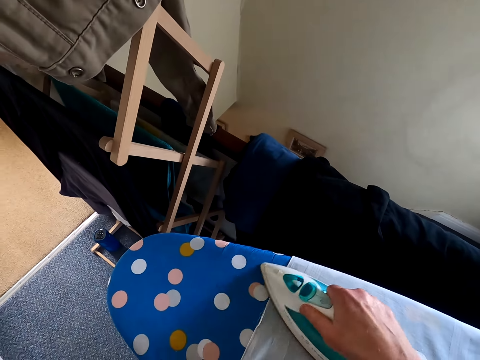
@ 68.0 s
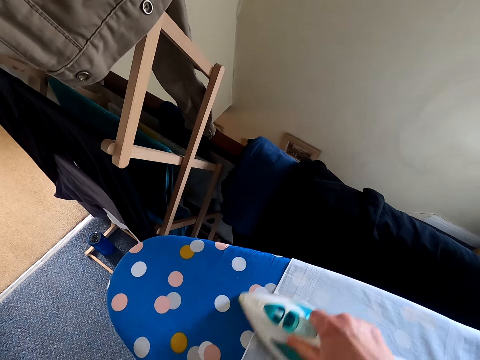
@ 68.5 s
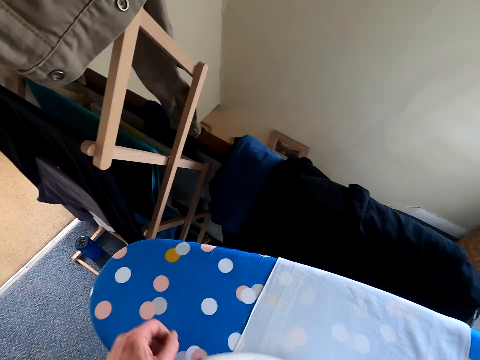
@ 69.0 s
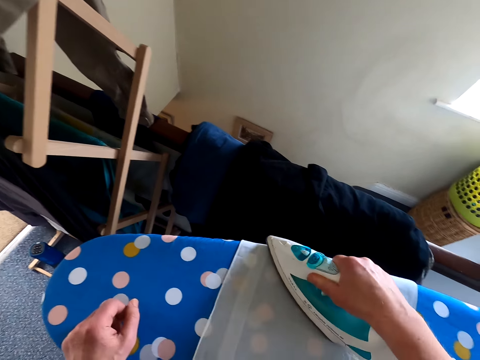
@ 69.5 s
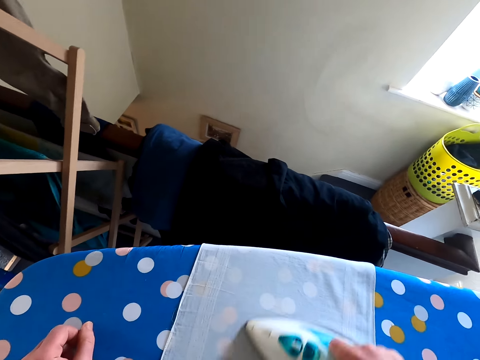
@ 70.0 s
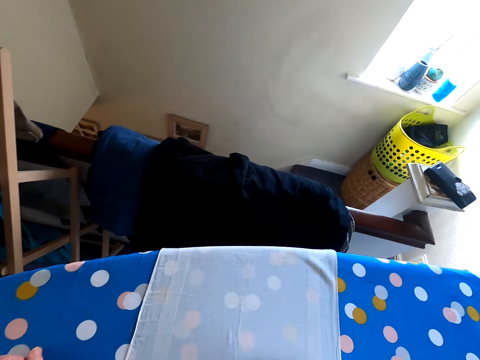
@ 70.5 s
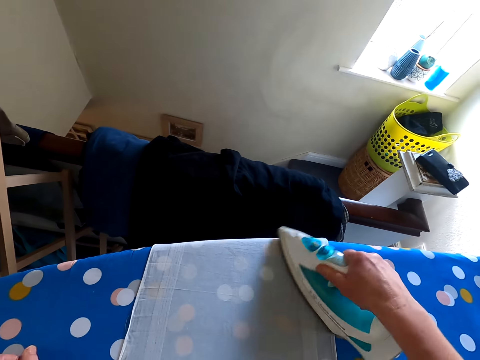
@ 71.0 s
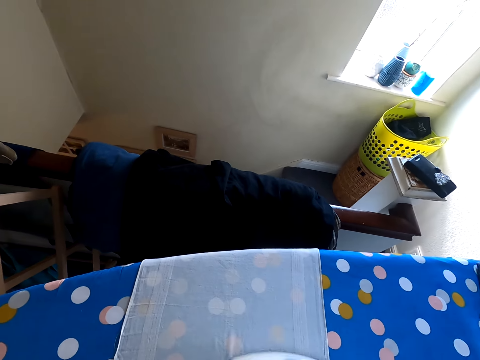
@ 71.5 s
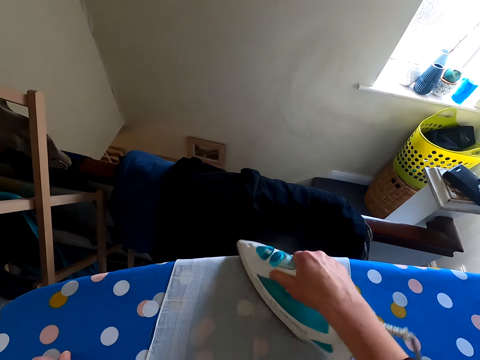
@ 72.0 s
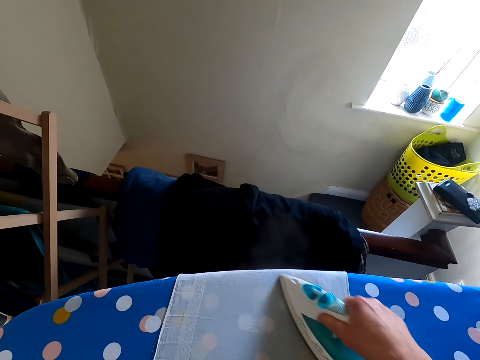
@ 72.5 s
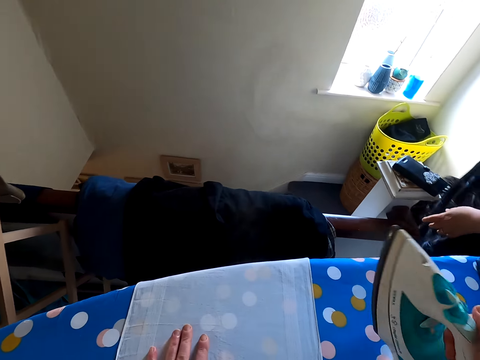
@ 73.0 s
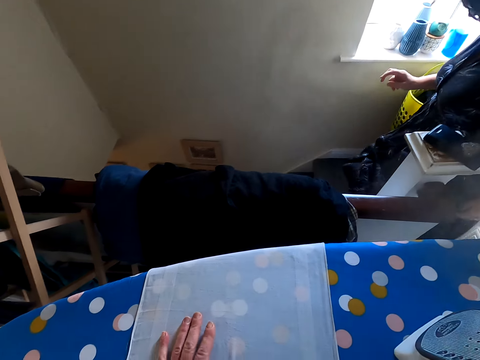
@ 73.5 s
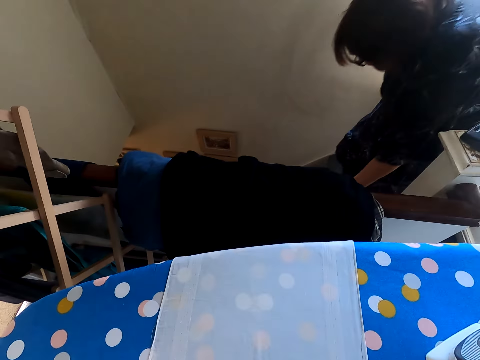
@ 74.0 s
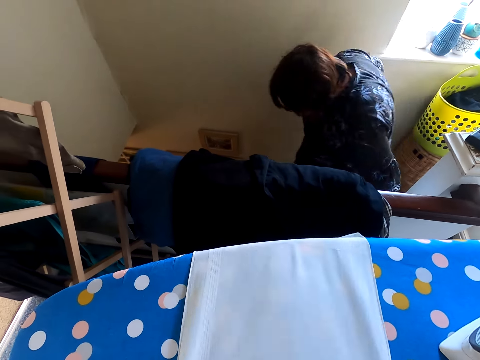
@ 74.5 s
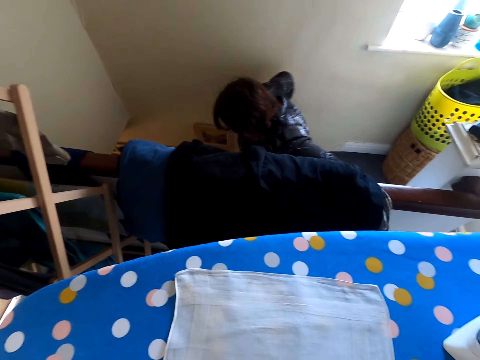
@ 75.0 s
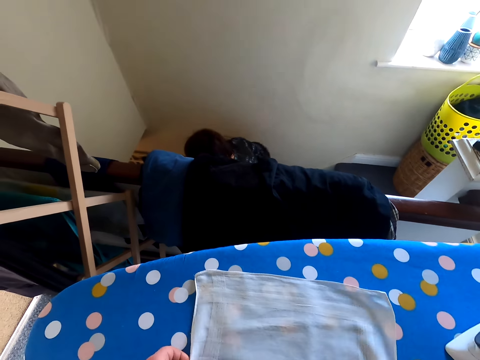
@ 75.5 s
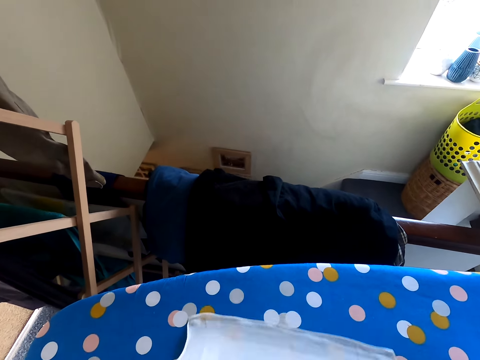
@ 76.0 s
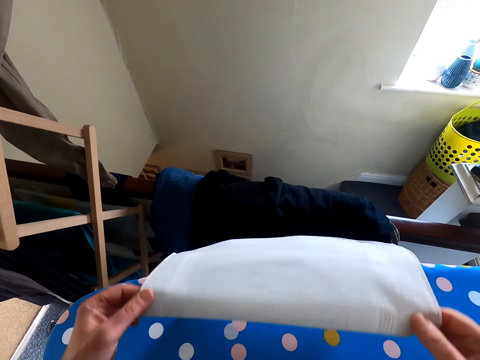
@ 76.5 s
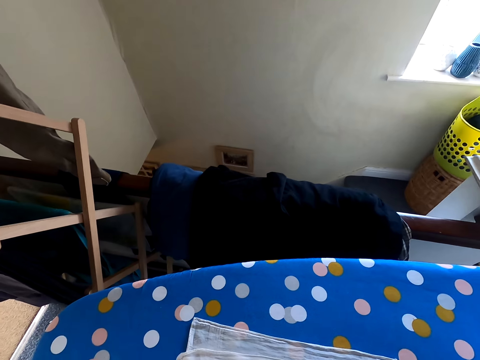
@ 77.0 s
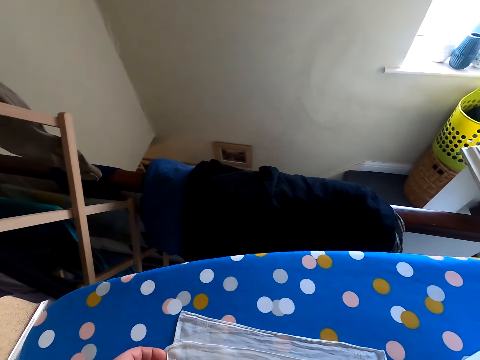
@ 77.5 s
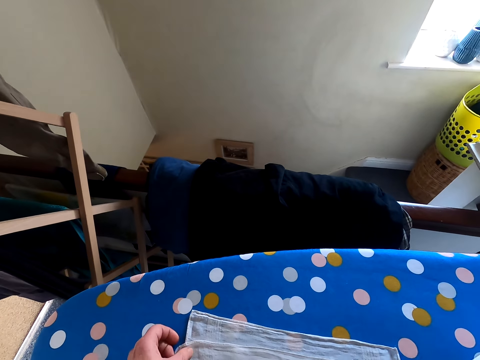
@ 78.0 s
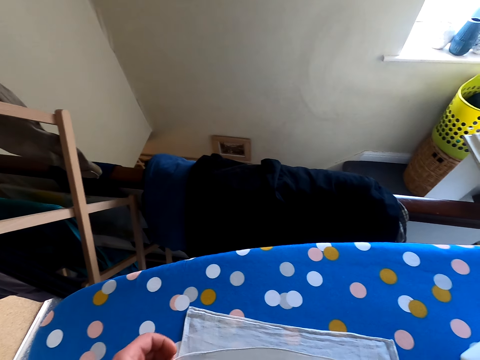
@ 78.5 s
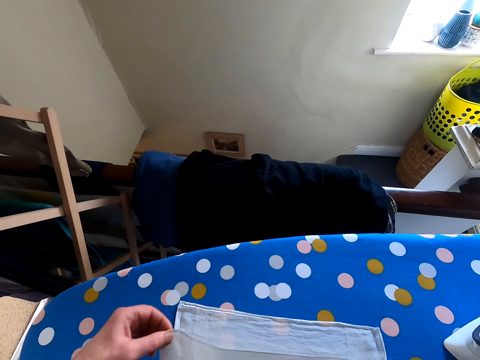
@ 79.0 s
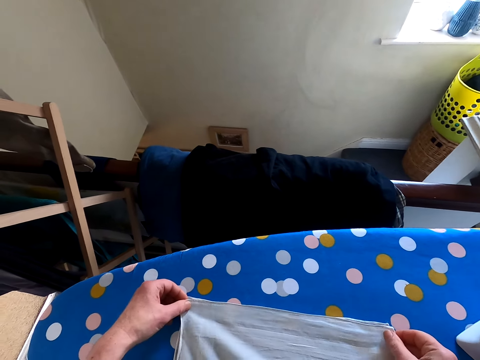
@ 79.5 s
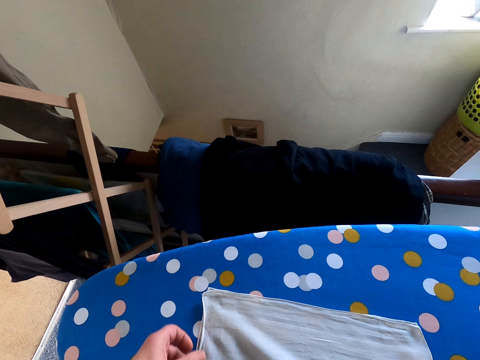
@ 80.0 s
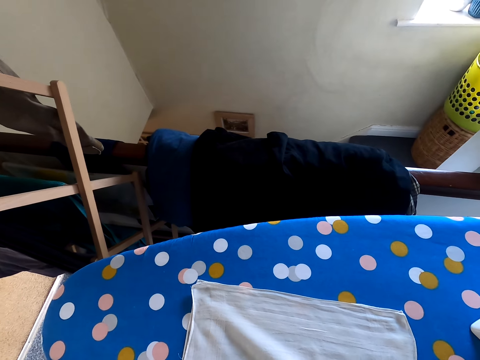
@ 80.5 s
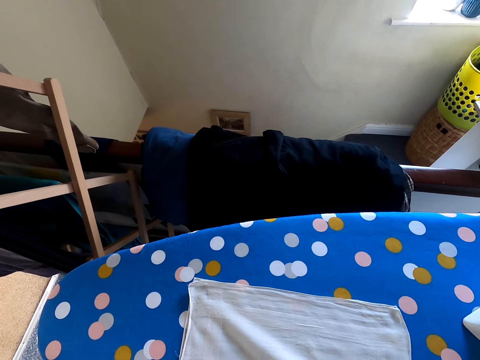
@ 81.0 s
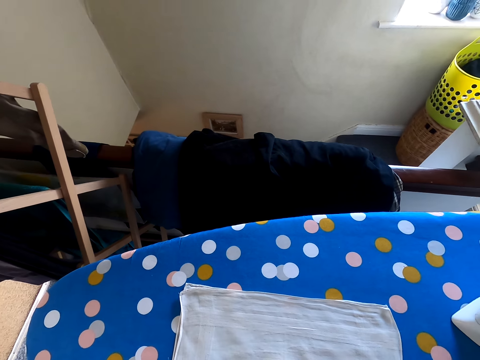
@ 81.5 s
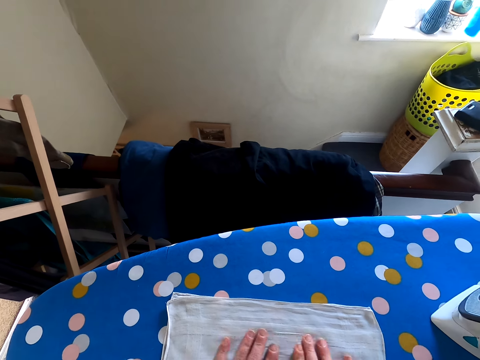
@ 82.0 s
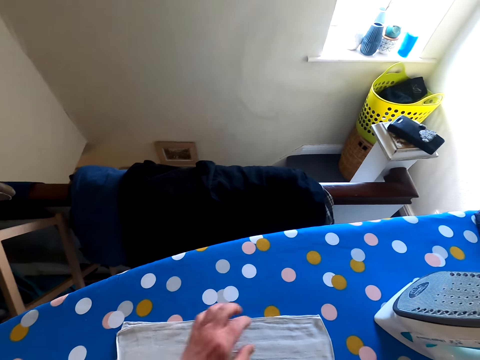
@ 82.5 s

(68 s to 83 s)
The camera wearer irons the handkerchief. They put the hand on the iron stand, iron the handkerchief, put the iron down and fold the handkerchief.

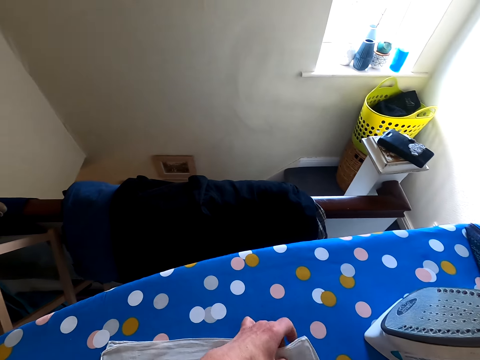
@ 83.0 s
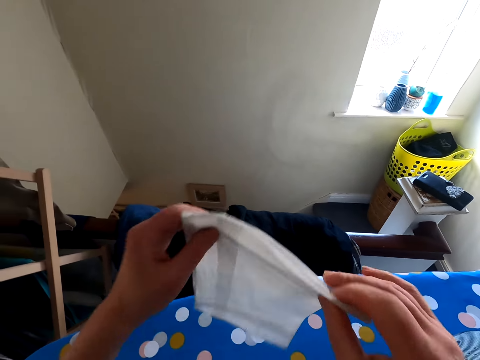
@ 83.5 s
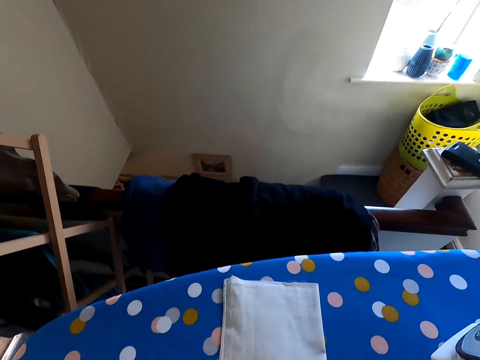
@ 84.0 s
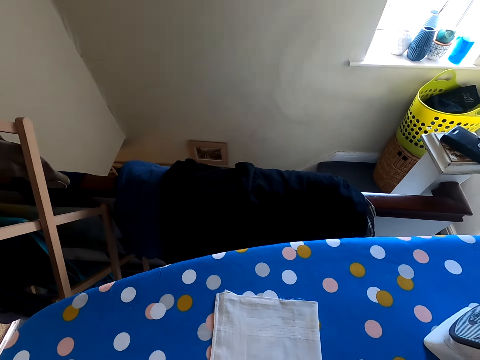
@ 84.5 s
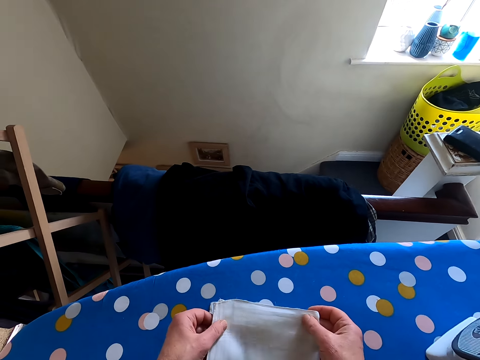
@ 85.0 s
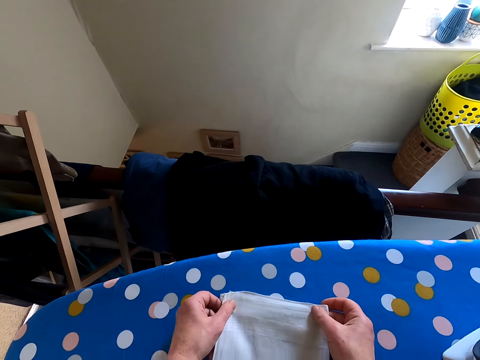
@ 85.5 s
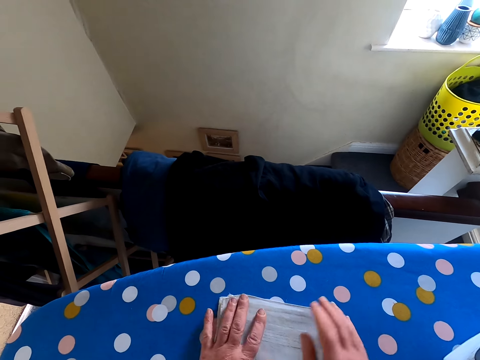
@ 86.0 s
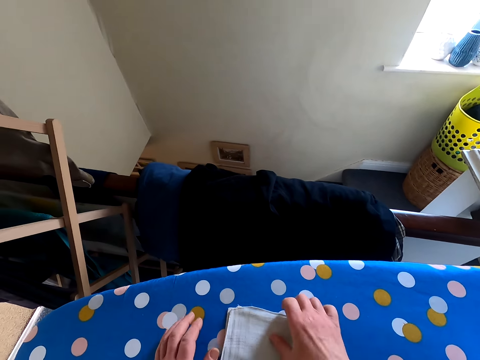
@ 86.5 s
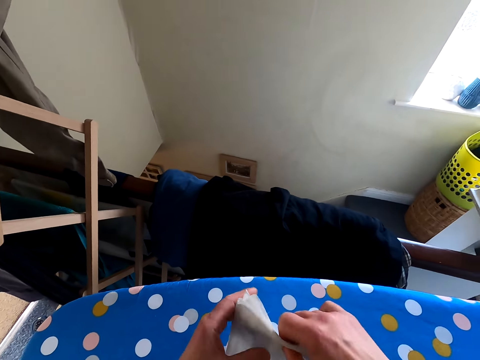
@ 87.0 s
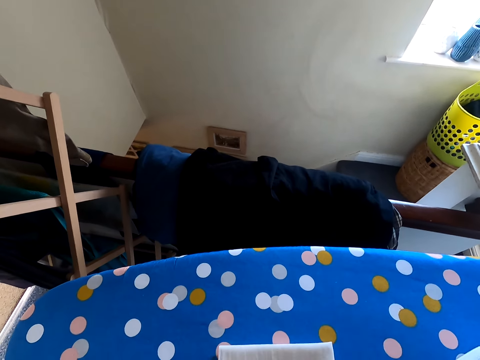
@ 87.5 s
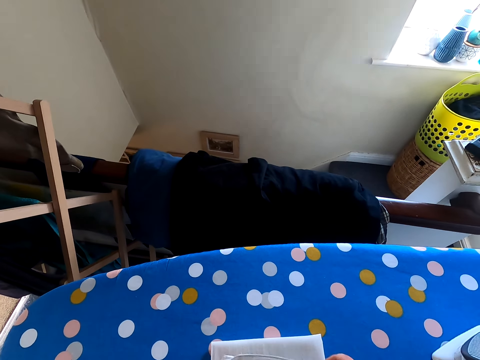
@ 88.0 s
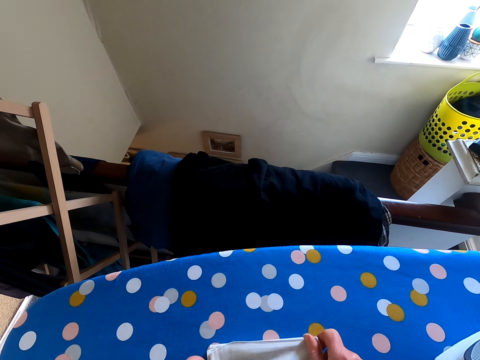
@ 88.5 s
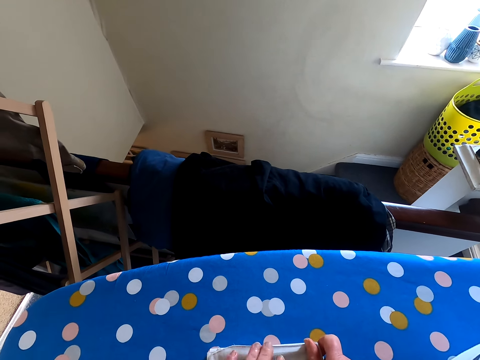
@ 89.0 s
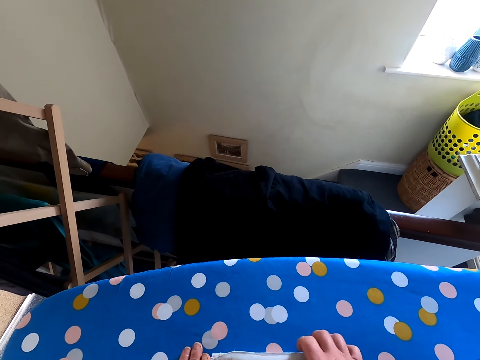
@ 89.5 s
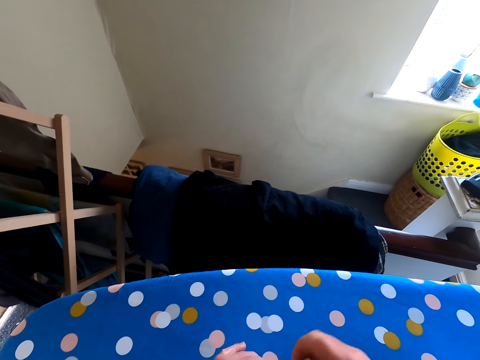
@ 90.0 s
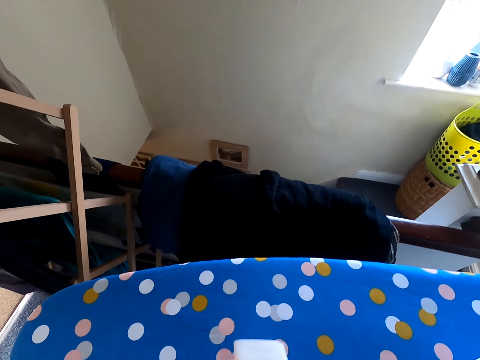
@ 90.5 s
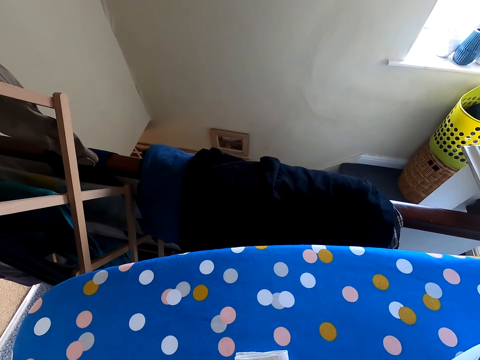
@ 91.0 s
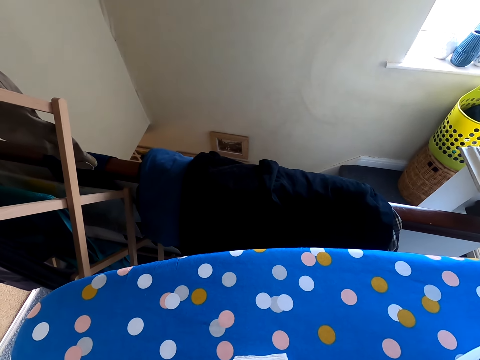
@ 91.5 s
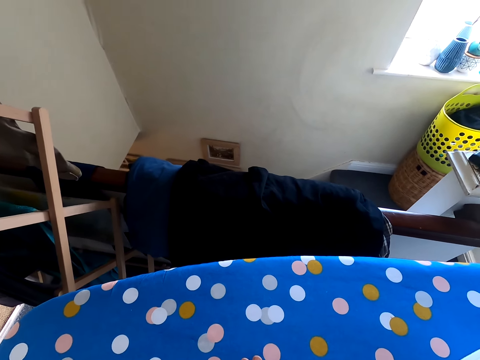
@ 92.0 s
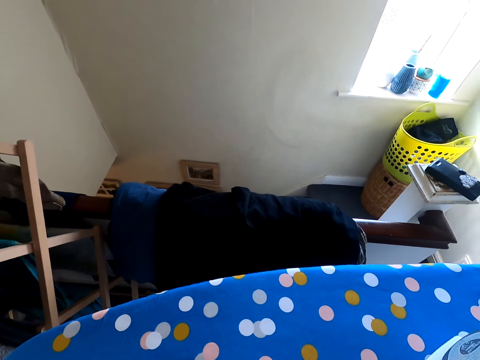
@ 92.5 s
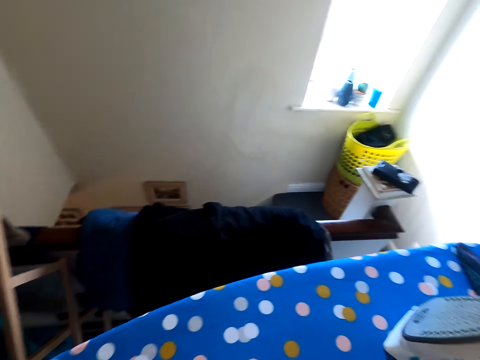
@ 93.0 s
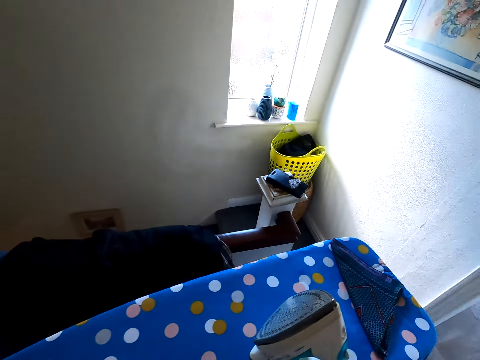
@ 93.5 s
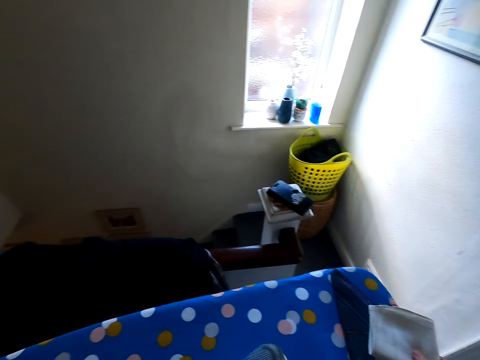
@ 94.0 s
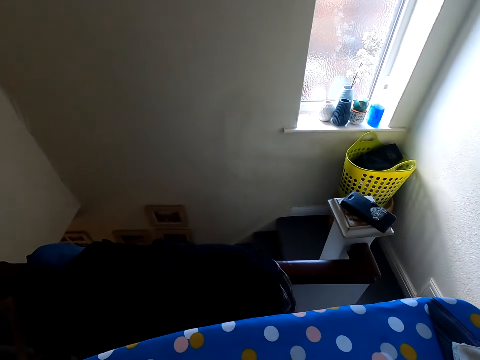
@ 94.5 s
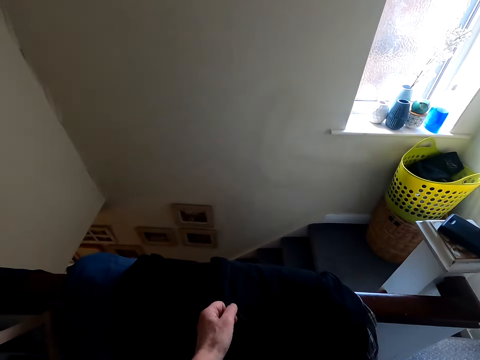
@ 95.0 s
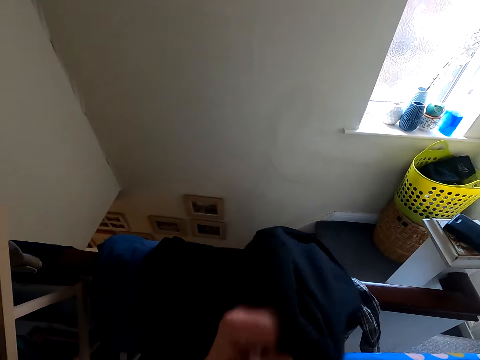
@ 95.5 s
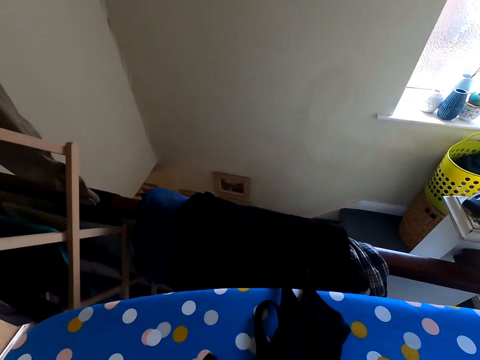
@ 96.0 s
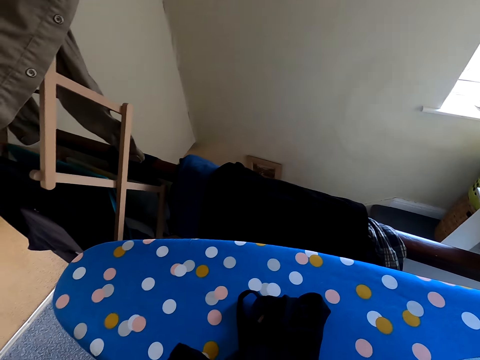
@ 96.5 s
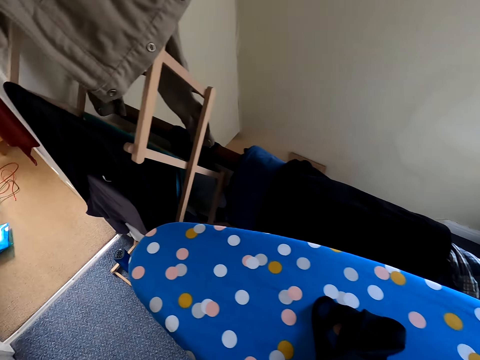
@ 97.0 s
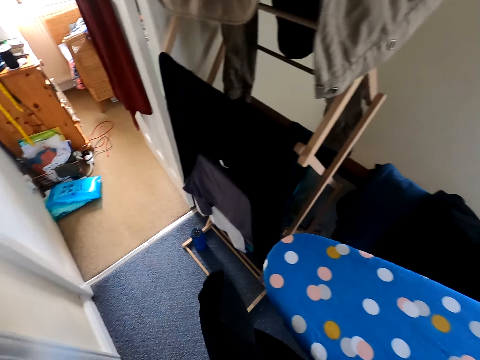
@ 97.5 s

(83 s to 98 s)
The camera wearer puts the handkerchief on the iron table. They take a top.
